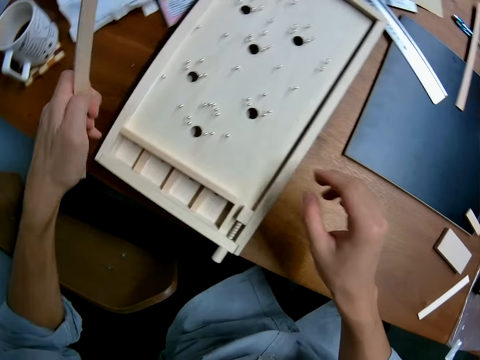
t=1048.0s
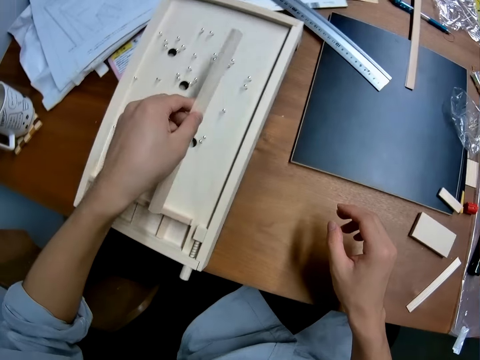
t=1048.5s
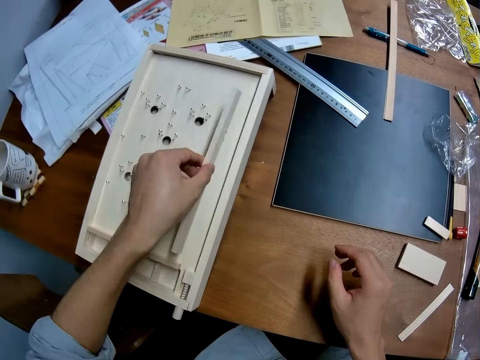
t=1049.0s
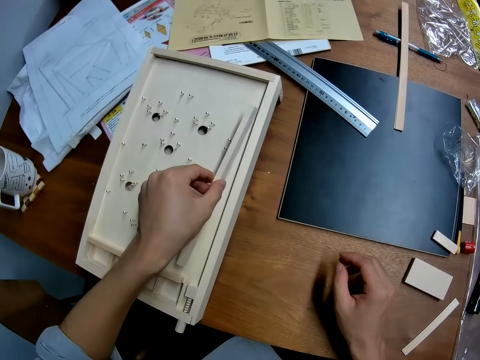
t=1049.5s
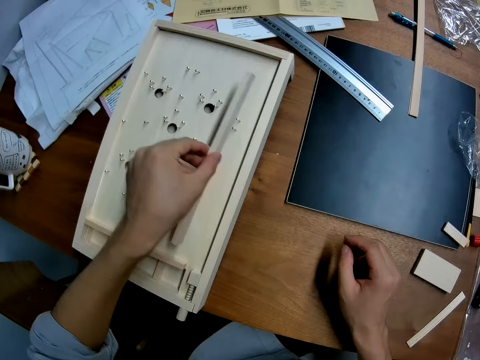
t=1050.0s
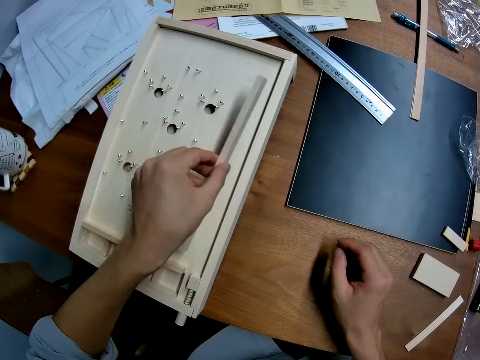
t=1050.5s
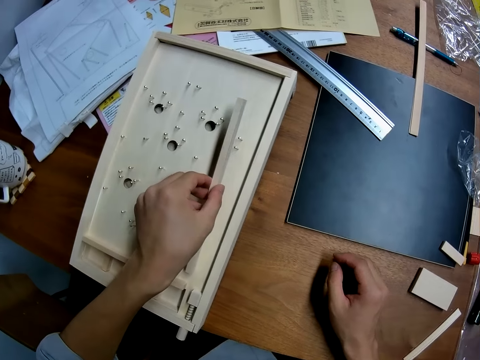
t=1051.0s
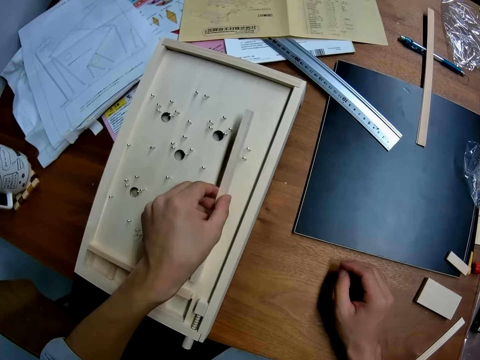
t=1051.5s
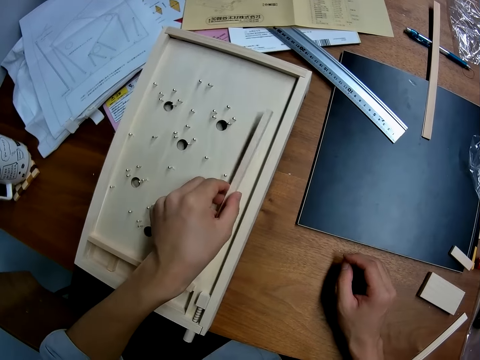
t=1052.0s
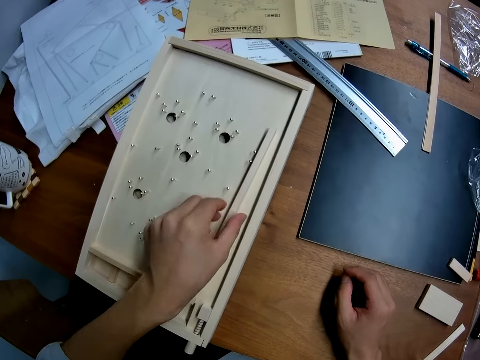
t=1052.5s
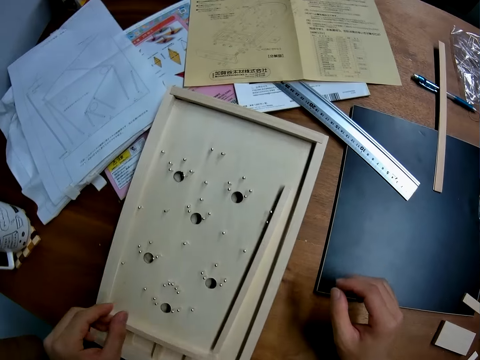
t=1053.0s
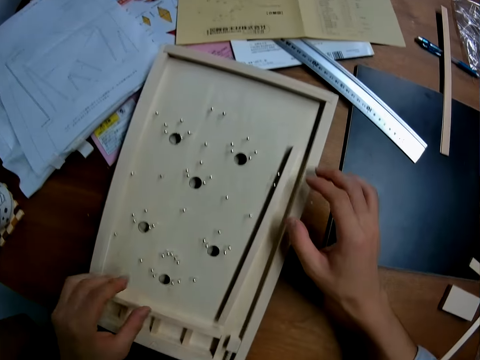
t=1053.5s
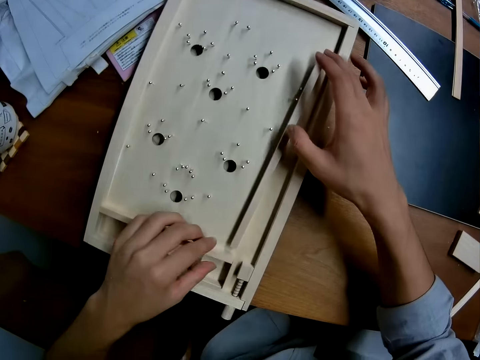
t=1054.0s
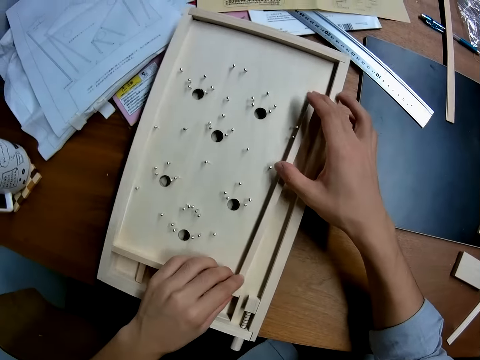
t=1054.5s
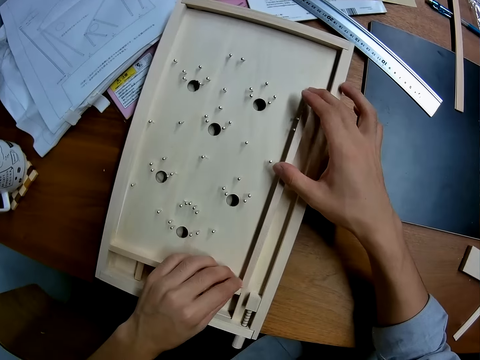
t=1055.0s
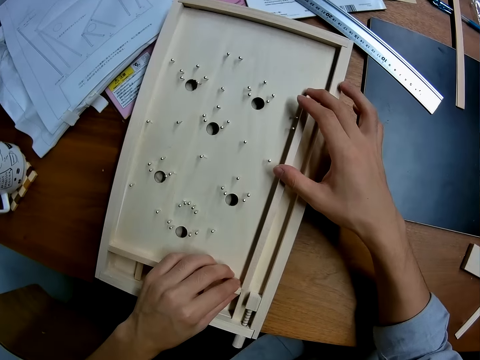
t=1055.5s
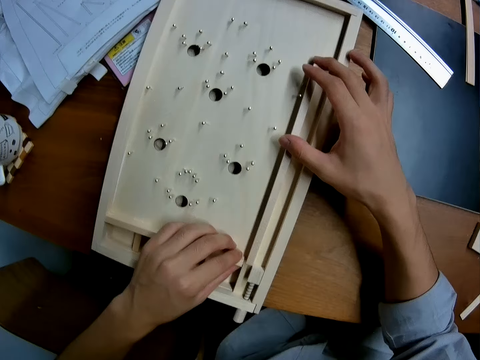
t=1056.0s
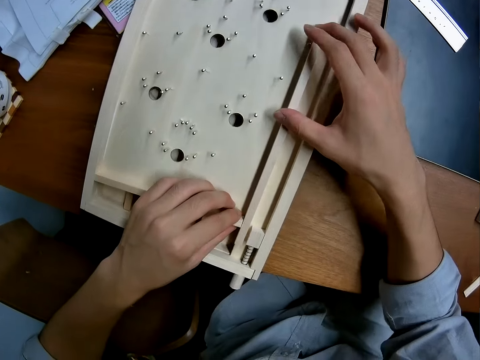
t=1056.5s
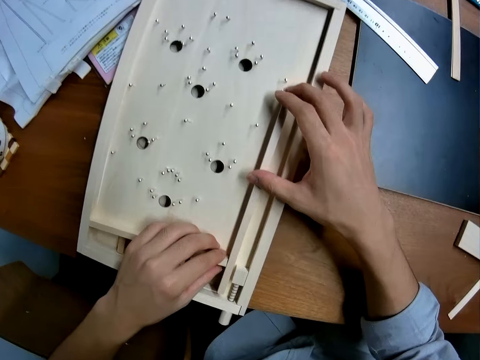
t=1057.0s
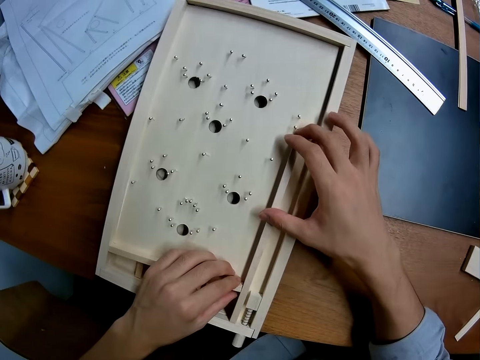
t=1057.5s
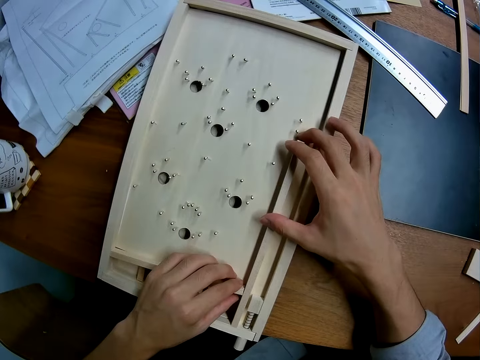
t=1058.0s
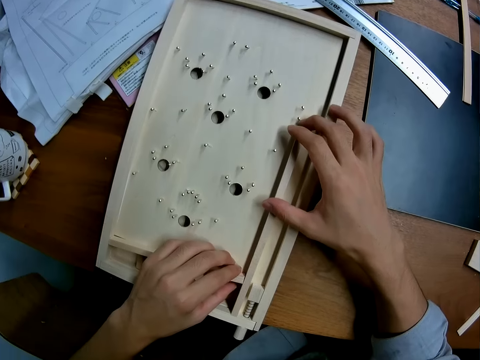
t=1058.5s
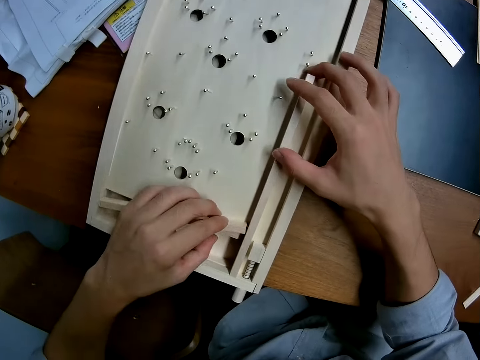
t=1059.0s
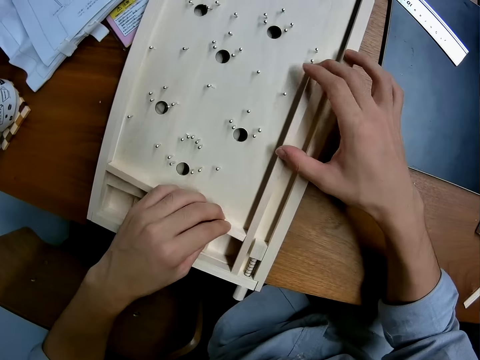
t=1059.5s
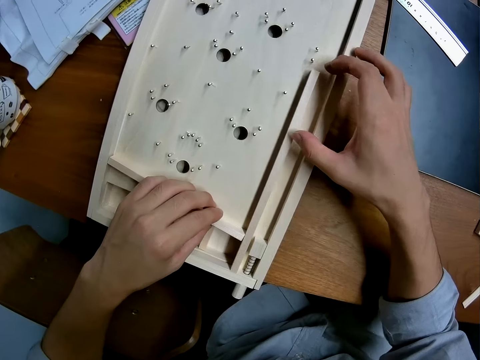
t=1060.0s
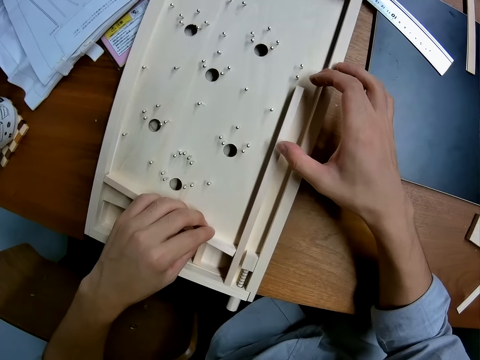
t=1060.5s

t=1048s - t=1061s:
The camera wearer places the second wood on the craft. They adjust the woods on the craft.

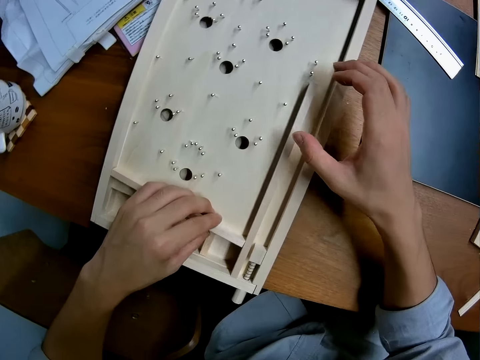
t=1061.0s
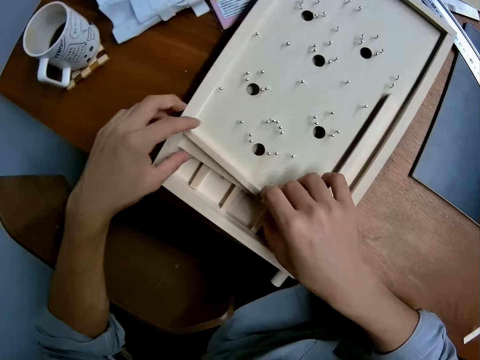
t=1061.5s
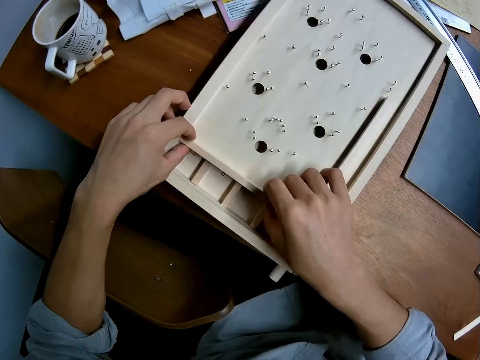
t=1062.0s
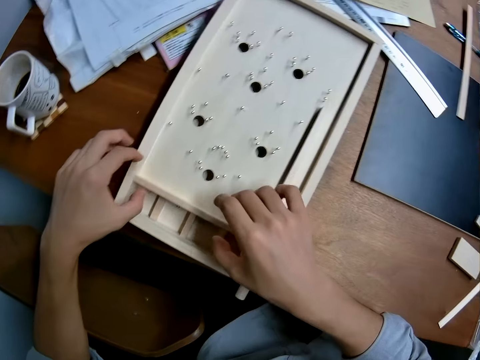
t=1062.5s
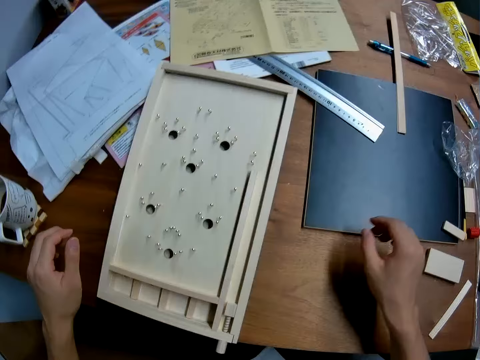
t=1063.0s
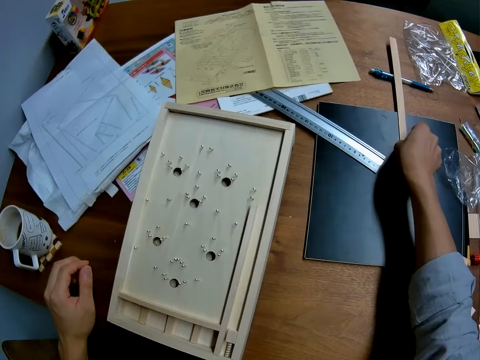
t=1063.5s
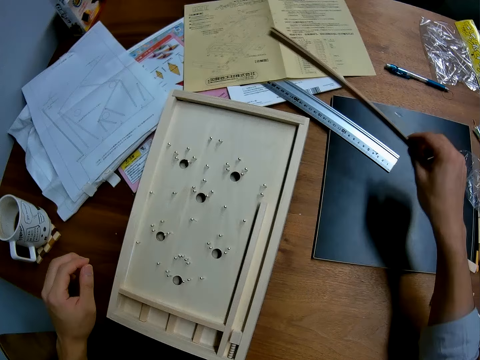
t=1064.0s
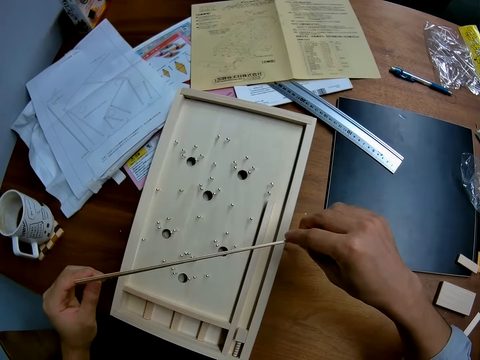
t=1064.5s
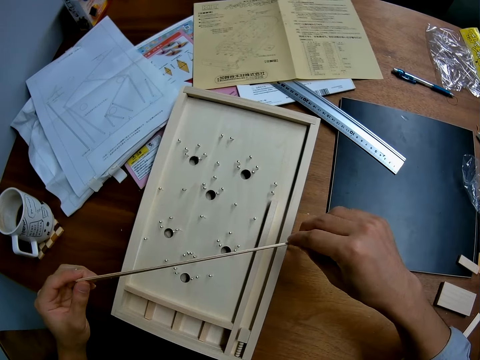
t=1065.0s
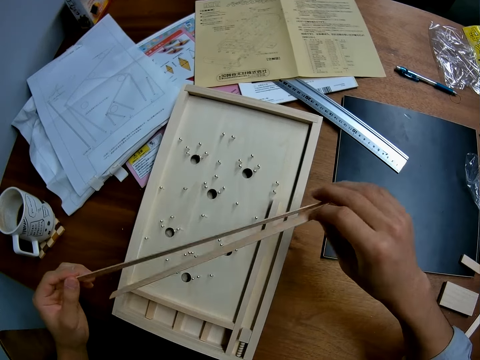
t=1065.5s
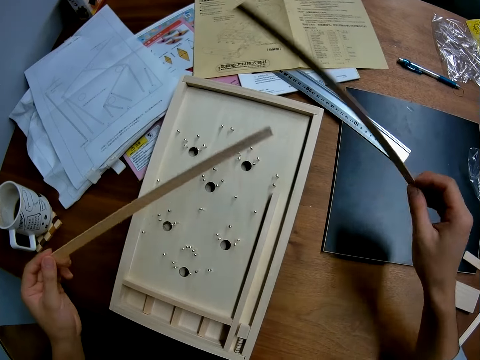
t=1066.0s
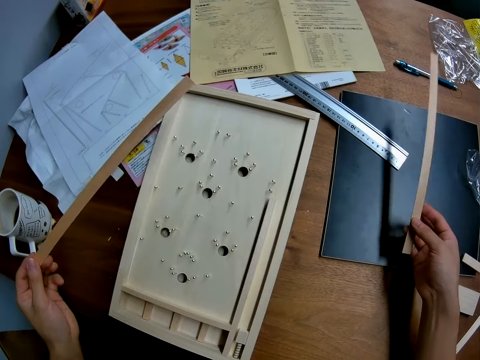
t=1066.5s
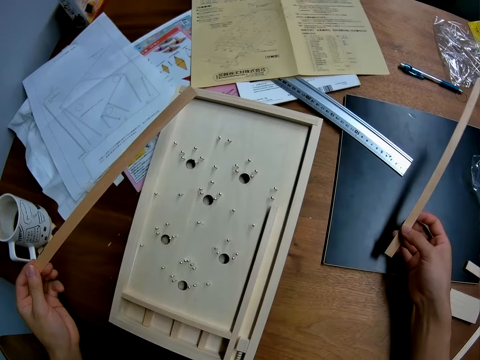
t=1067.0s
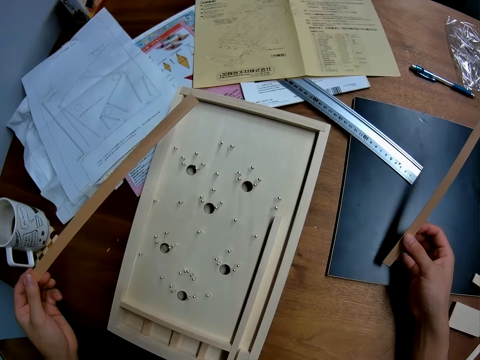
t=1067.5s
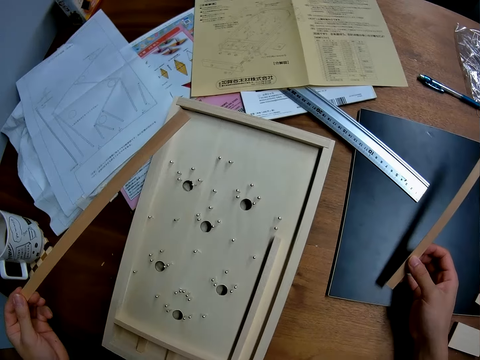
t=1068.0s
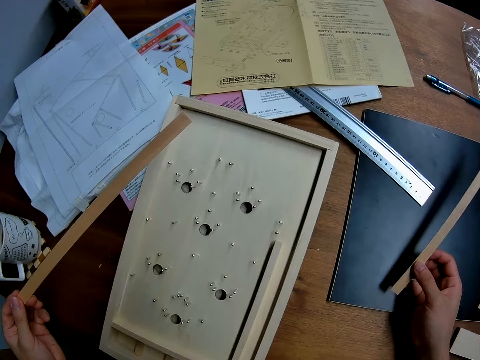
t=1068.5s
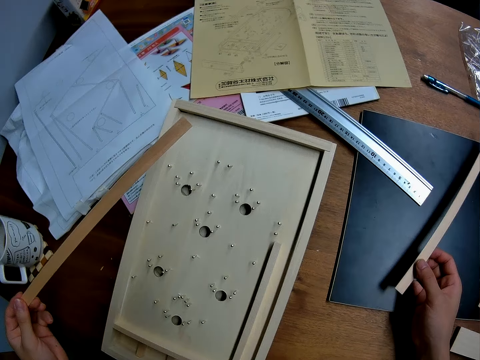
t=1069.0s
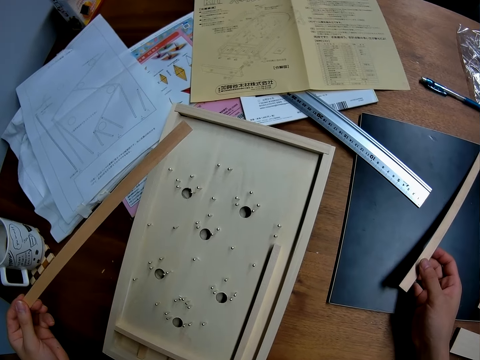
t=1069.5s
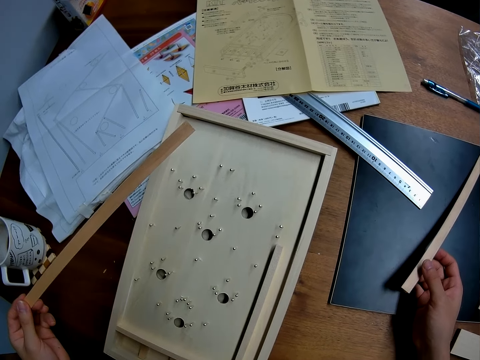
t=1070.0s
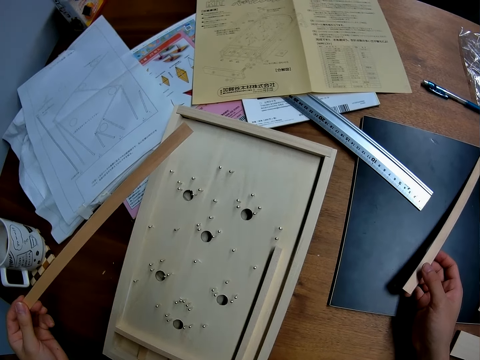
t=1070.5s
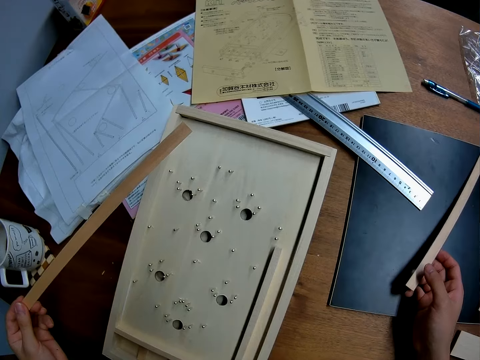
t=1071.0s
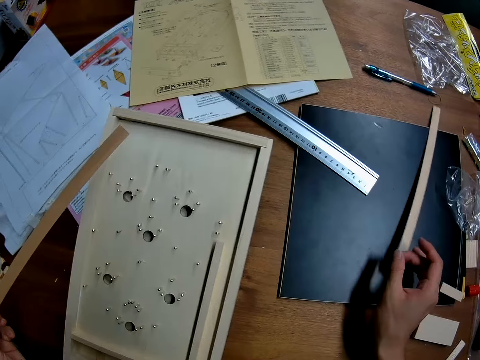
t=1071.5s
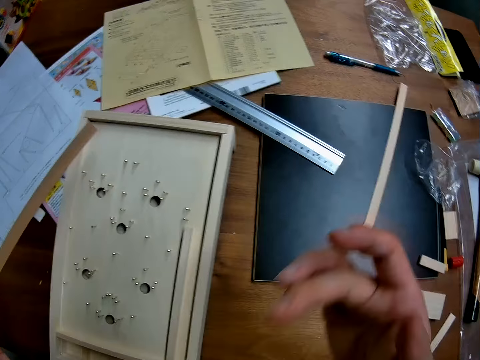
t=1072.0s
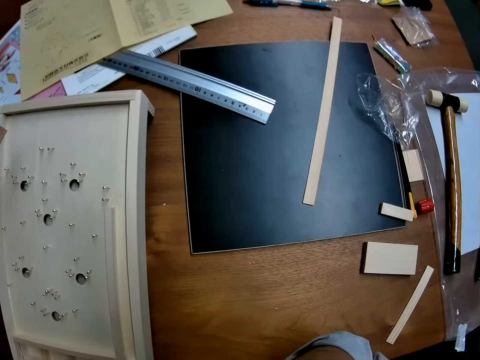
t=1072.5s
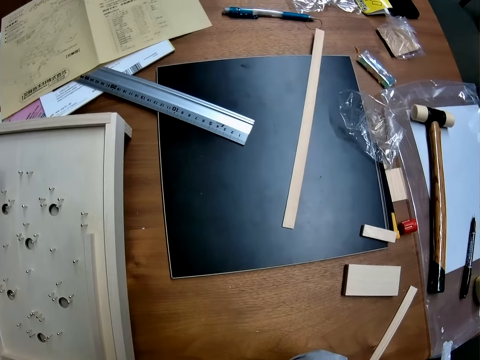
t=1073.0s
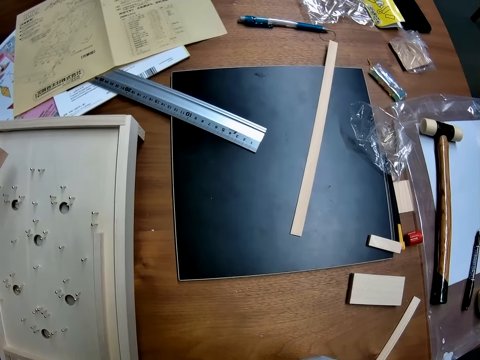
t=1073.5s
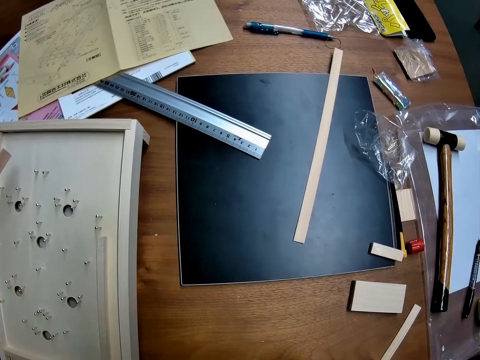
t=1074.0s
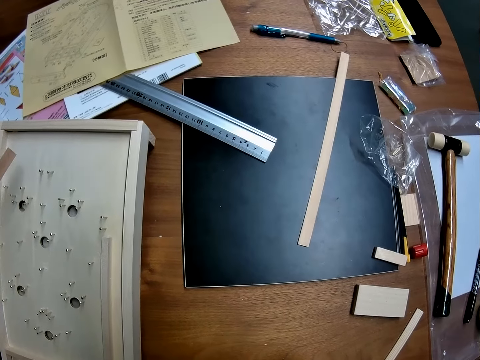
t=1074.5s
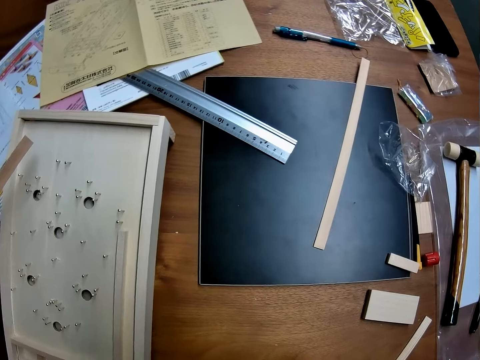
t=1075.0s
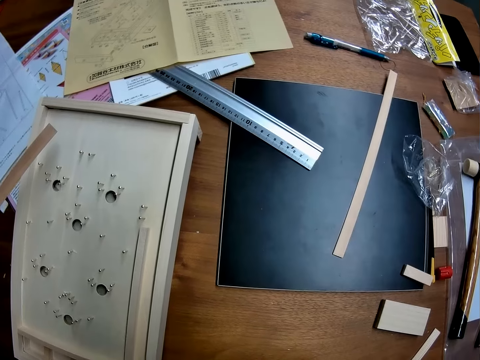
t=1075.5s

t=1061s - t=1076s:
The camera wearer picks other pieces of wood from the table. He detaches the woods from each other. He looks at the two woods in his two hands. He looks around. He drops the wood in his right hand on the sheet on the table. He looks around.
